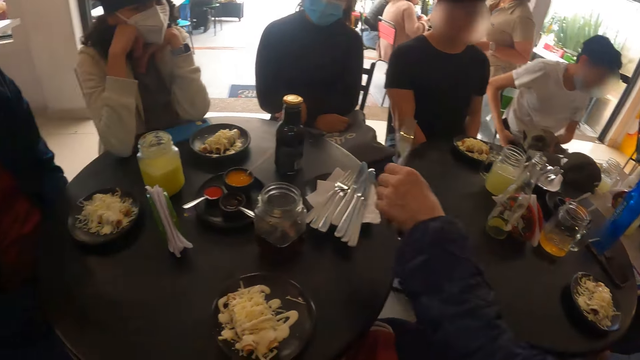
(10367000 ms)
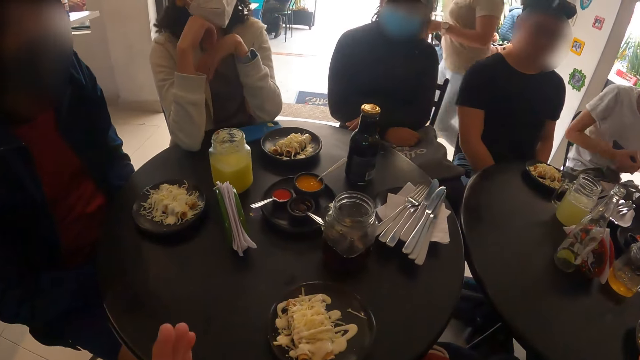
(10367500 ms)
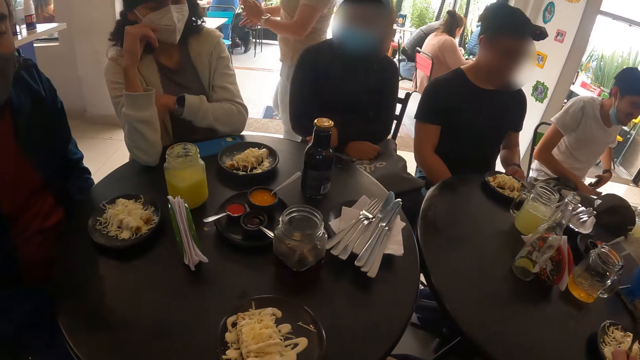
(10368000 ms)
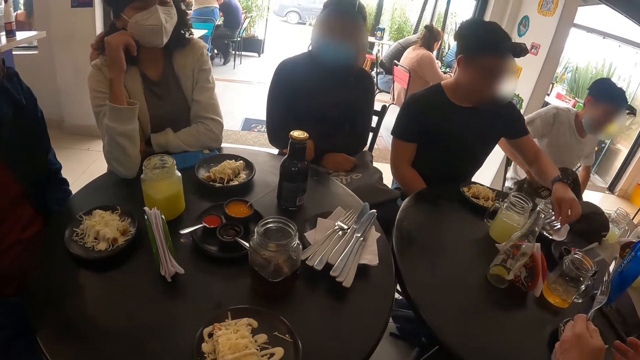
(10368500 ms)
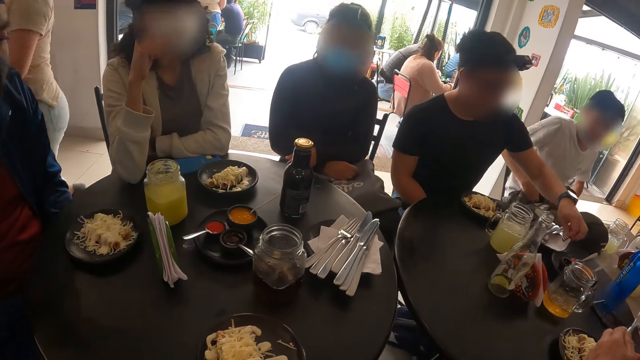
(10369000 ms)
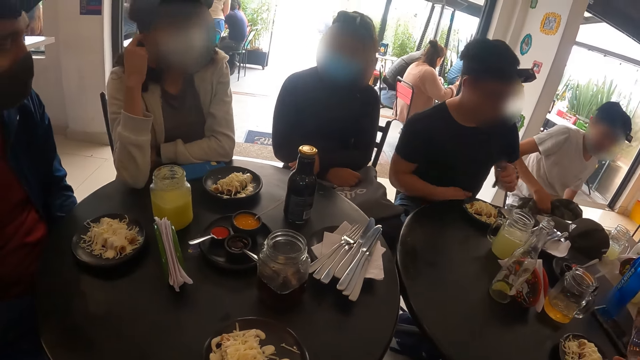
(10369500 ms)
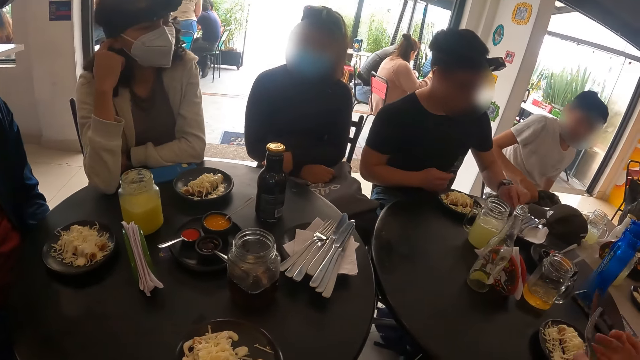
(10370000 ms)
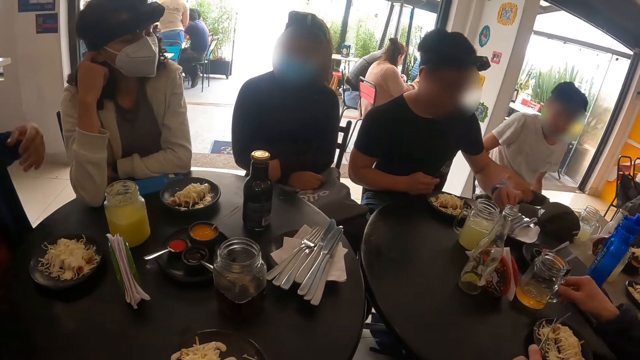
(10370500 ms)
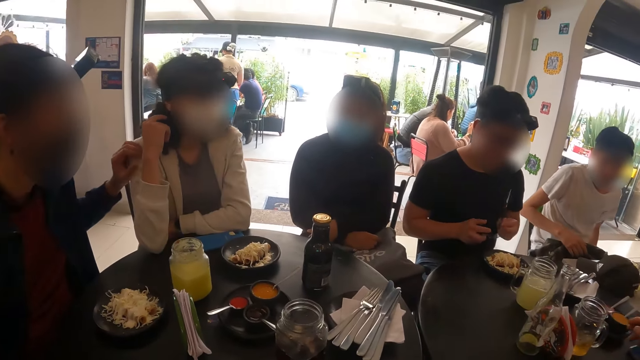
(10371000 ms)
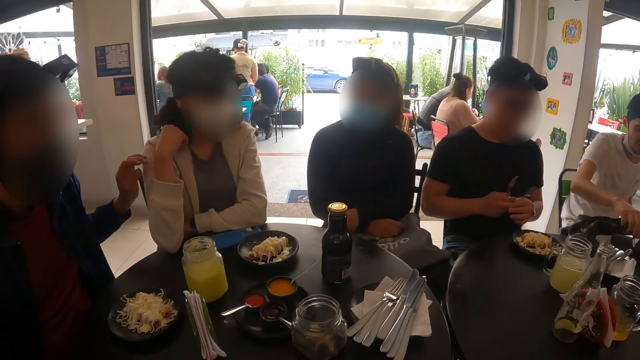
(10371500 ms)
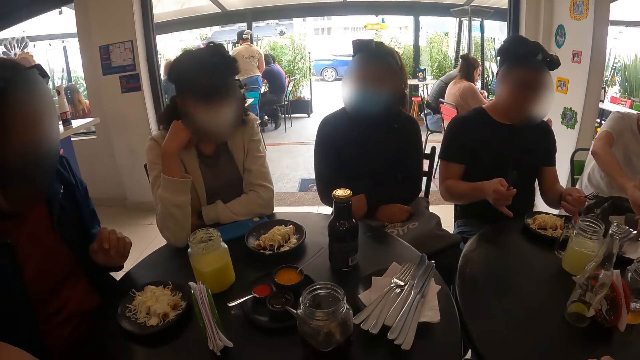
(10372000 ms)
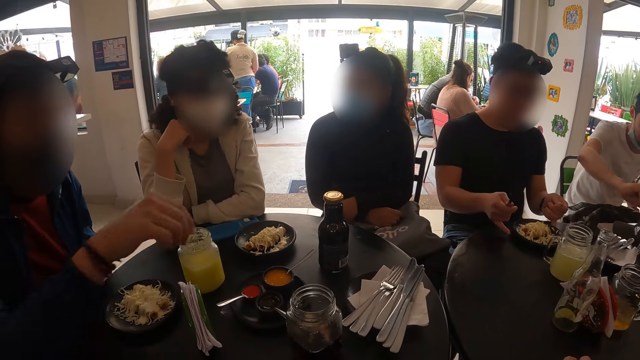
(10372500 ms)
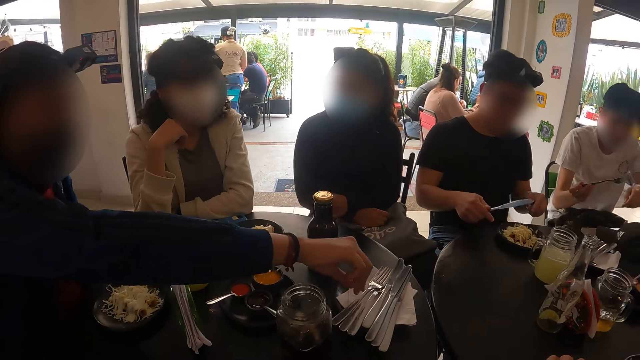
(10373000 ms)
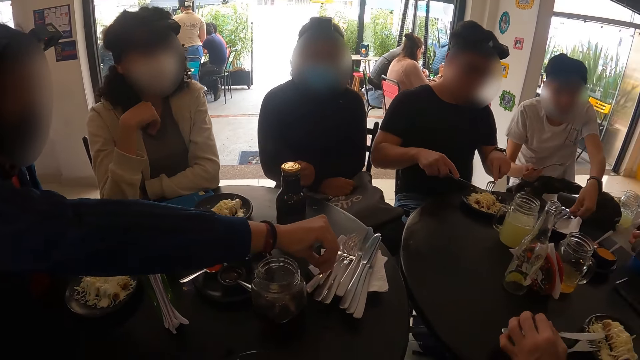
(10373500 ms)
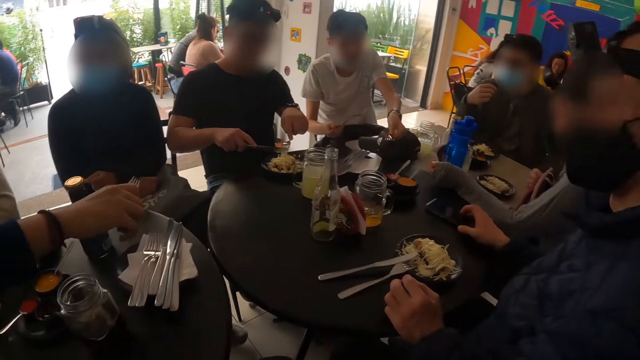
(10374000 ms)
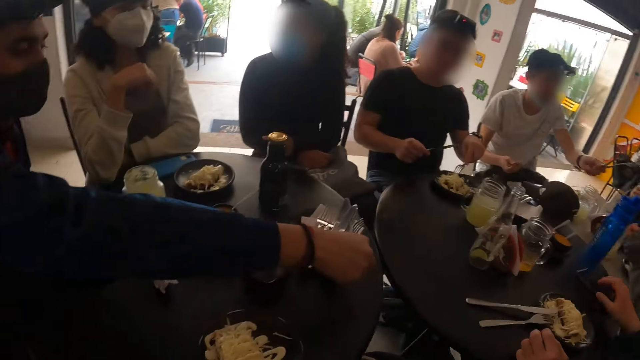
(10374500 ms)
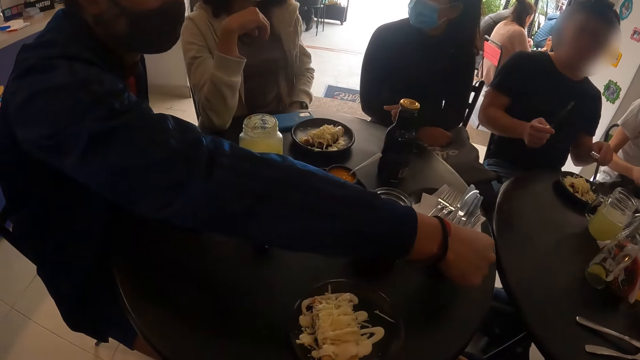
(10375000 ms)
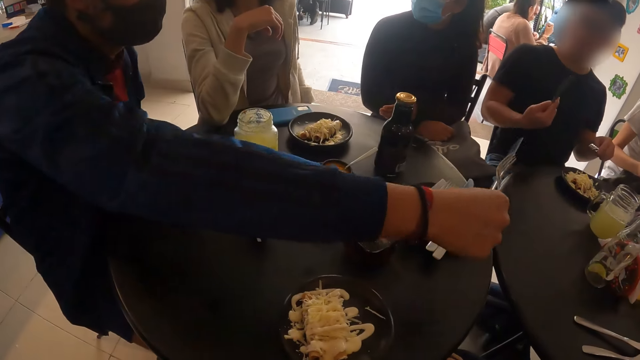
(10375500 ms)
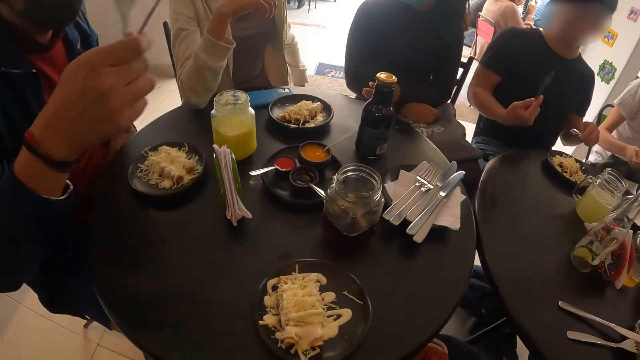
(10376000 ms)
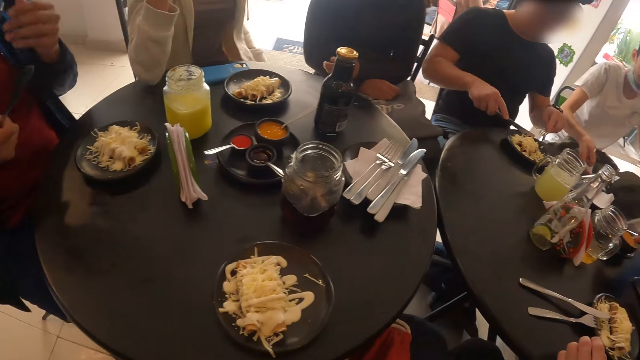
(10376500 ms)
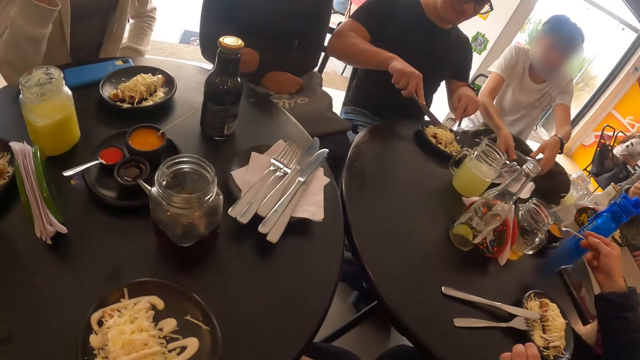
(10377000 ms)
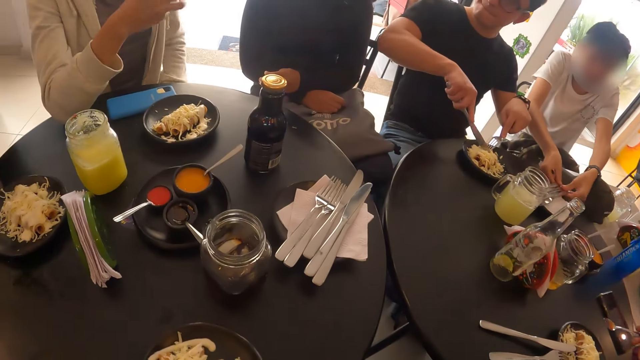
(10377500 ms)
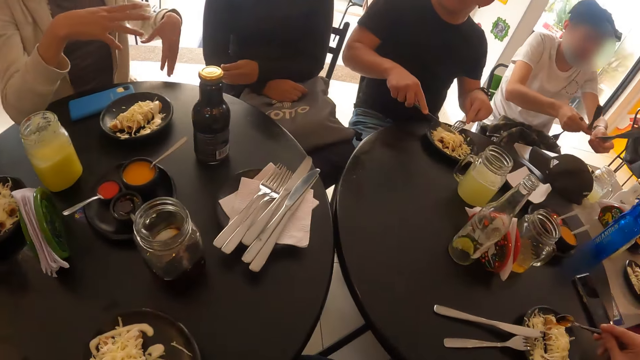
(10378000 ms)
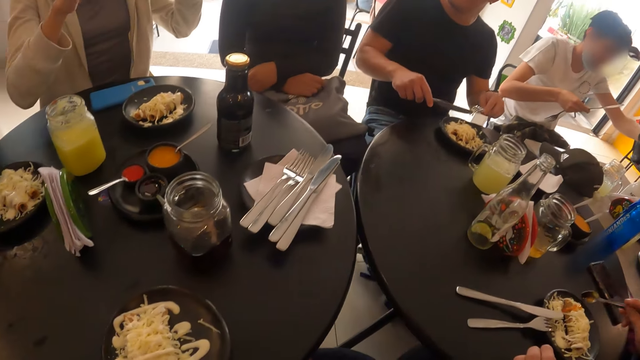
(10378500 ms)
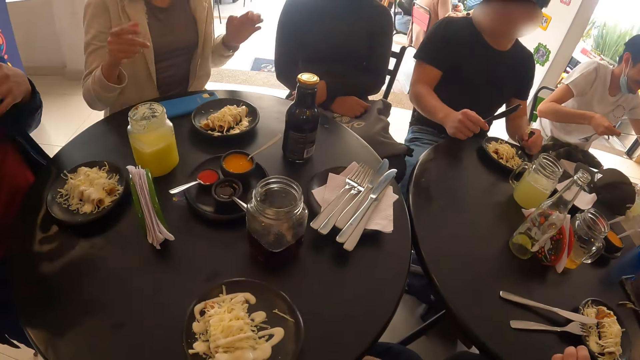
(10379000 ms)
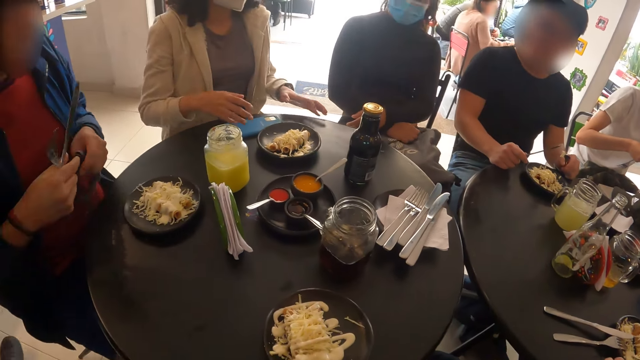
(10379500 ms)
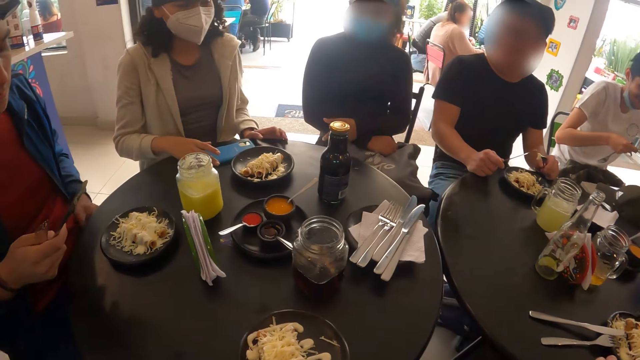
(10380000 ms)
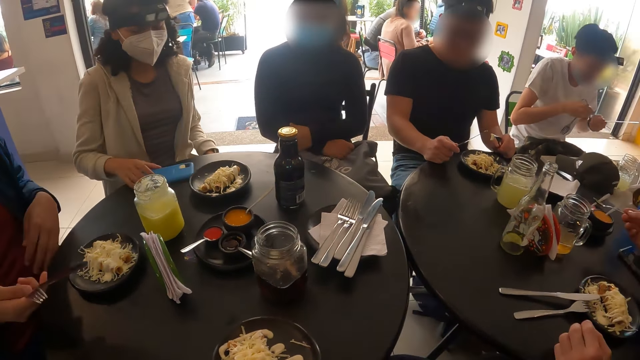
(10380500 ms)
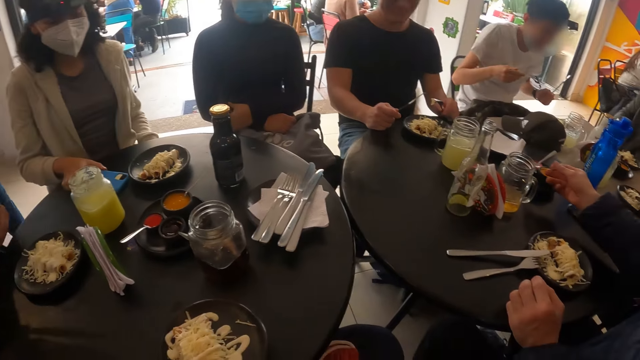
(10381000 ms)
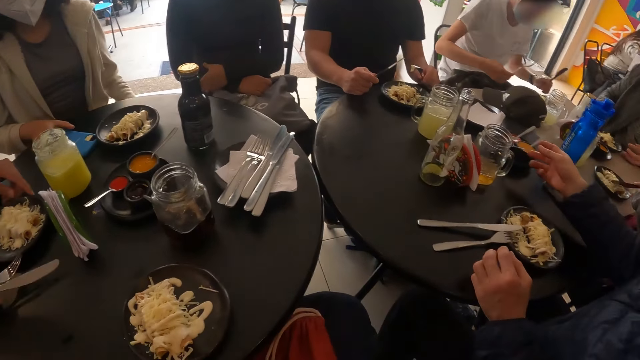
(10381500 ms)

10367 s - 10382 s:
The camera wearer talks to a man. They look around the hotel. Another man grabs a fork from a plate with his left hand. The second man passes the fork to his right hand, grabs a knife from the plate with his left hand, and turns the plate of cheese sticks with both hands. A third man grabs a fork from the plate with his right hand and grabs a knife from the plate with his right hand. The second man places the fork and knife on the plate of flautas with both hands. A fourth man grabs a fork and two knives from the plate with both hands. The fourth man passes the knife to a fifth man with his left hand.

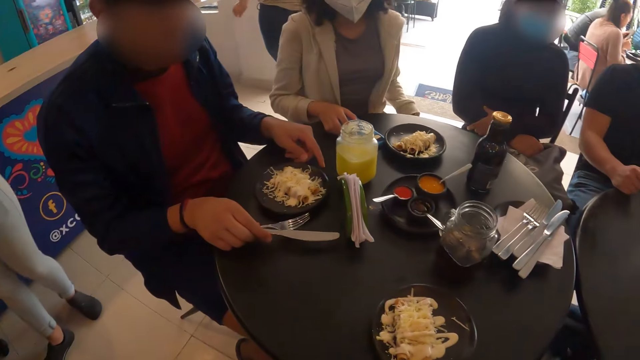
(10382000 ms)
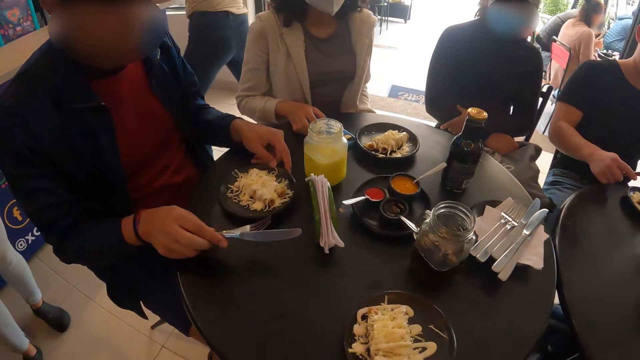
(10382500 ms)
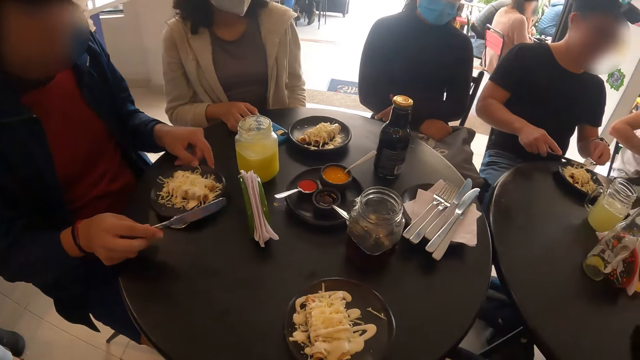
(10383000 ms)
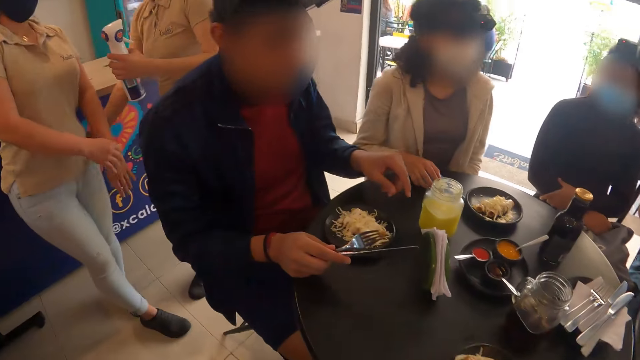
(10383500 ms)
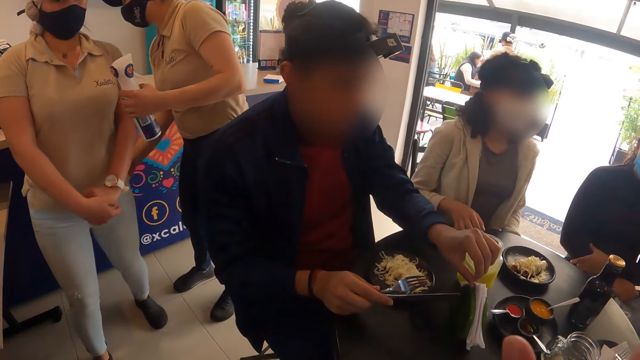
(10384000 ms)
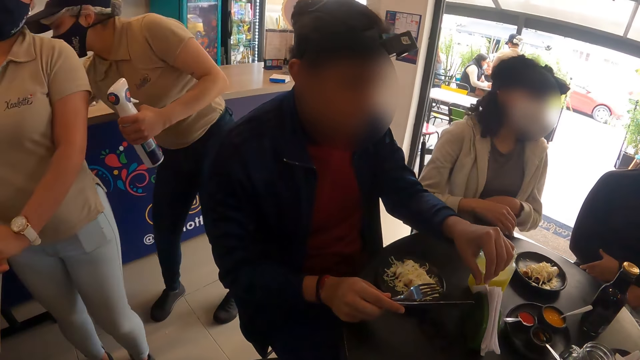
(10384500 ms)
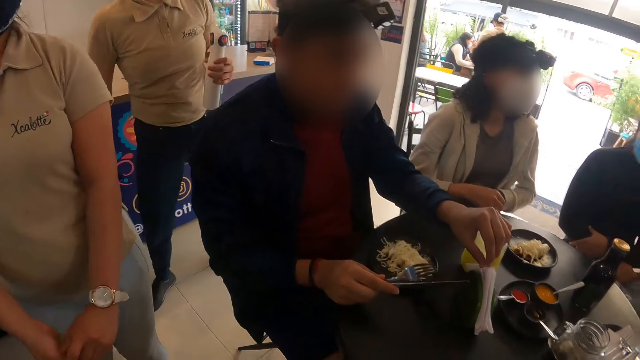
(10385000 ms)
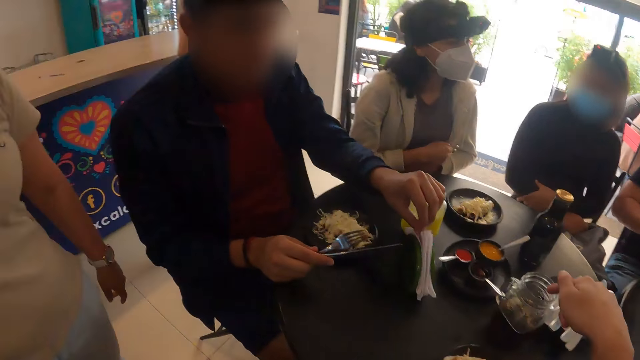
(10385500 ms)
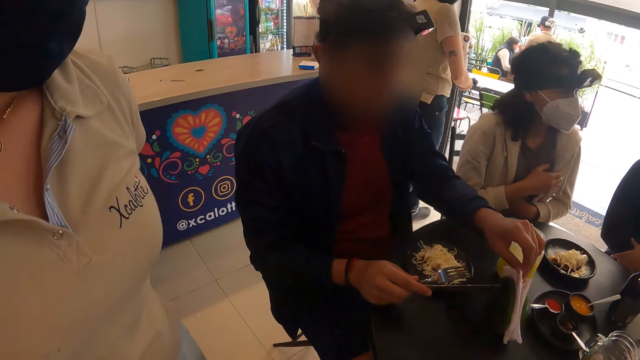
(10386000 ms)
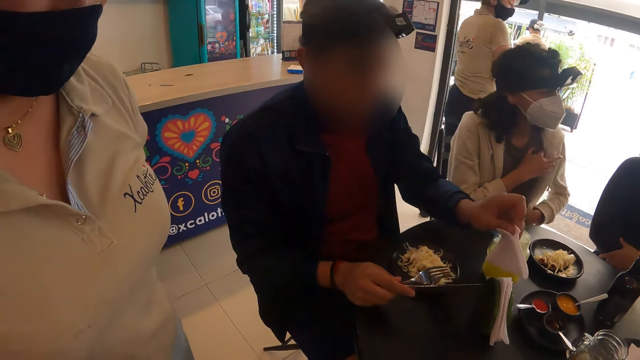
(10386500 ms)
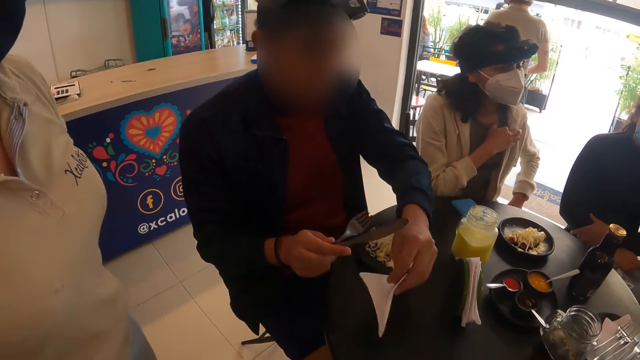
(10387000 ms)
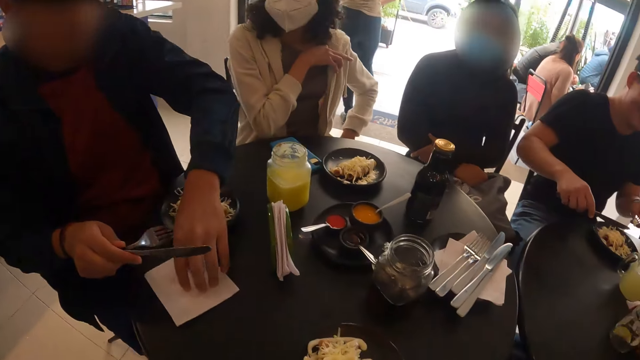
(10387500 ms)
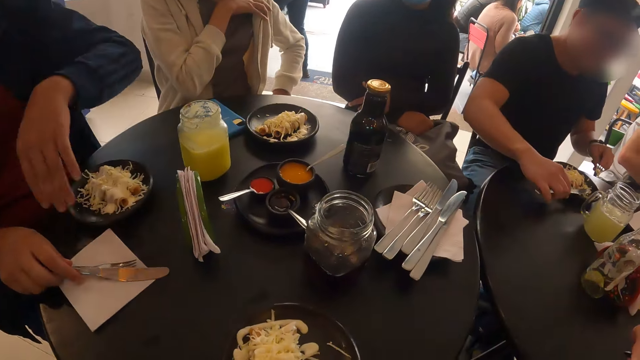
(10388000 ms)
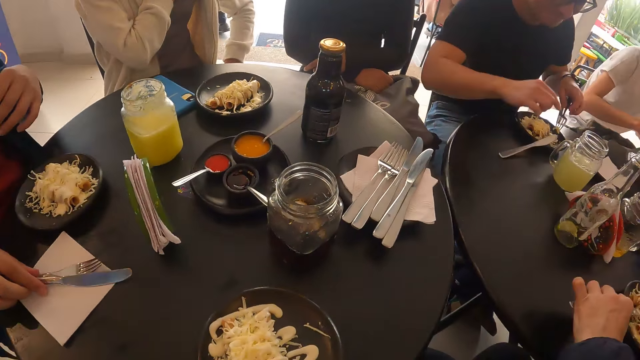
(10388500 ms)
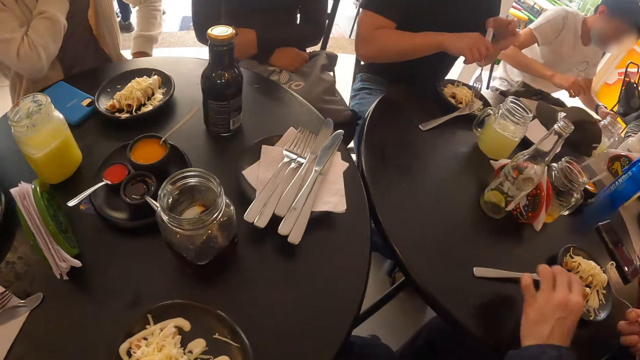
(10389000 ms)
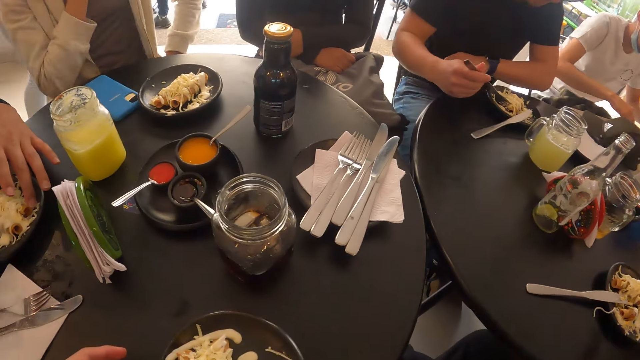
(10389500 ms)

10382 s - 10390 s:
A man places the fork and knife on a serviette with his left hand. Another man drops the knife on the plate with his right hand. The other man passes the fork to his left hand.
